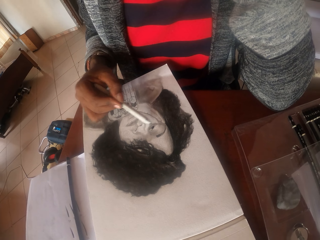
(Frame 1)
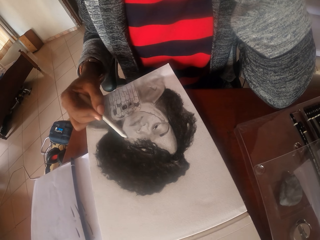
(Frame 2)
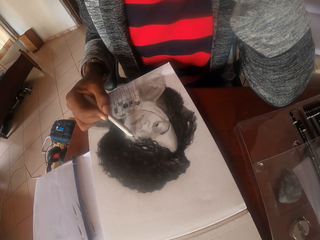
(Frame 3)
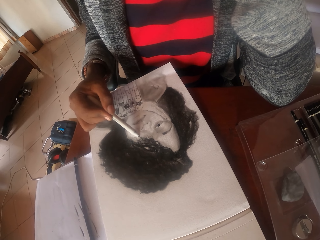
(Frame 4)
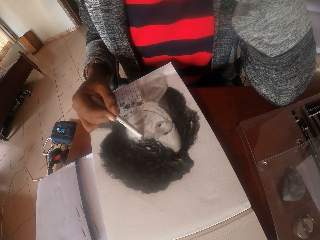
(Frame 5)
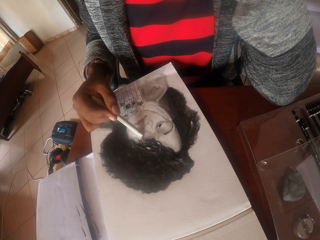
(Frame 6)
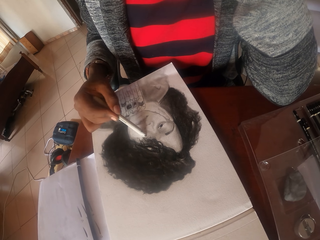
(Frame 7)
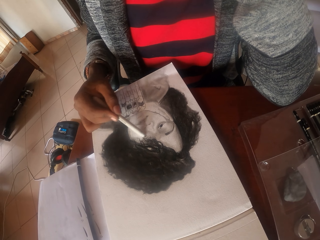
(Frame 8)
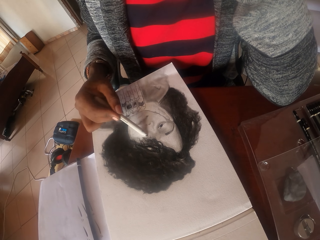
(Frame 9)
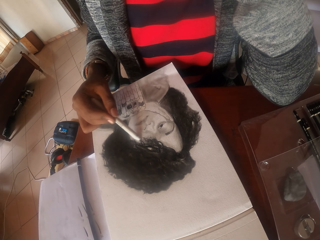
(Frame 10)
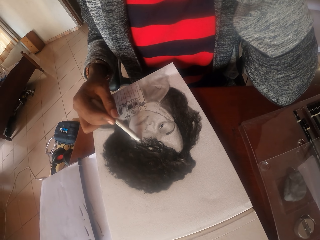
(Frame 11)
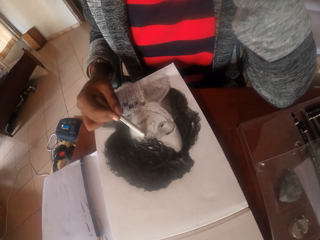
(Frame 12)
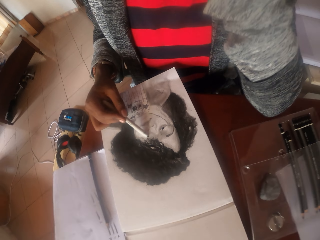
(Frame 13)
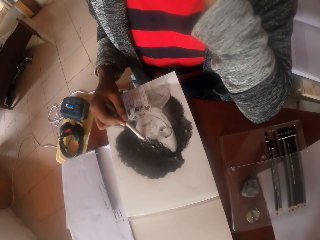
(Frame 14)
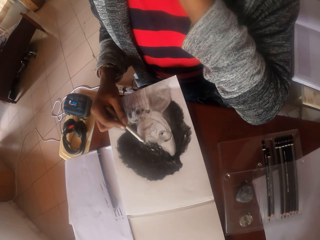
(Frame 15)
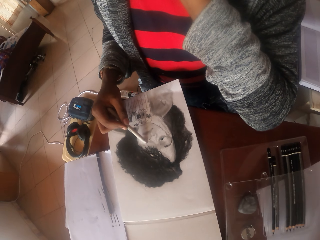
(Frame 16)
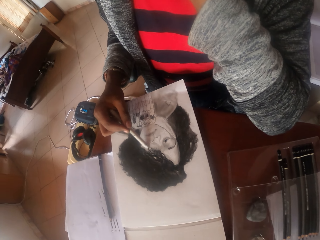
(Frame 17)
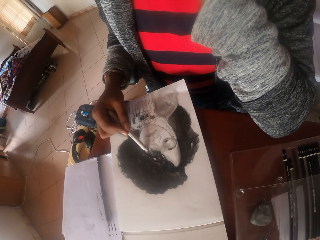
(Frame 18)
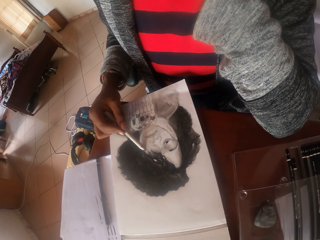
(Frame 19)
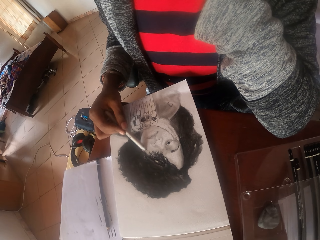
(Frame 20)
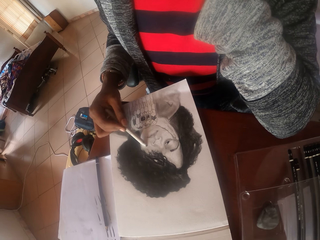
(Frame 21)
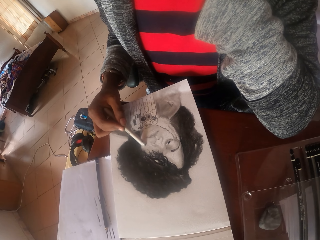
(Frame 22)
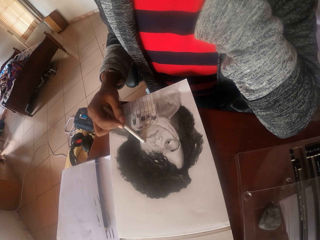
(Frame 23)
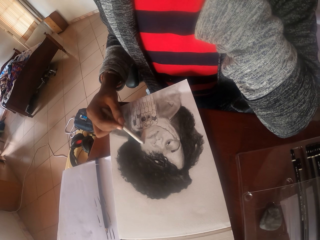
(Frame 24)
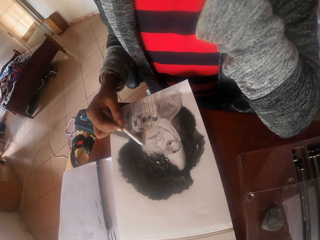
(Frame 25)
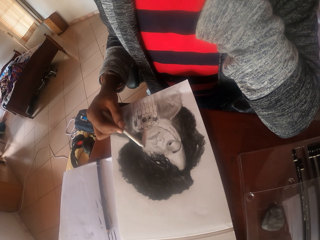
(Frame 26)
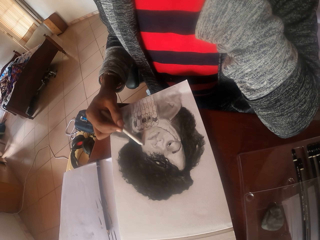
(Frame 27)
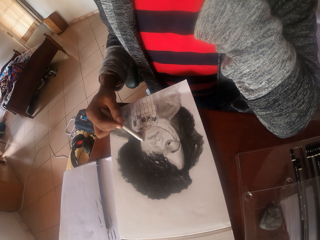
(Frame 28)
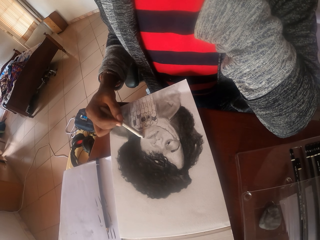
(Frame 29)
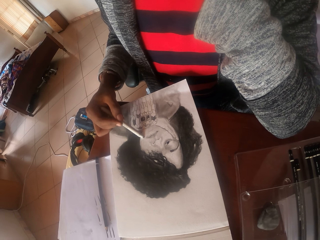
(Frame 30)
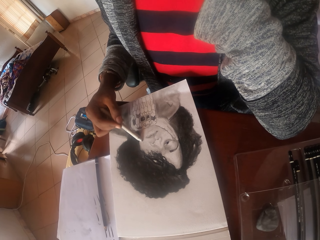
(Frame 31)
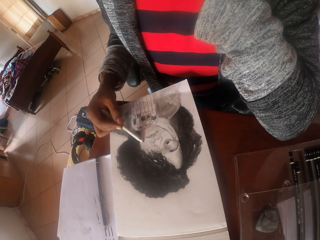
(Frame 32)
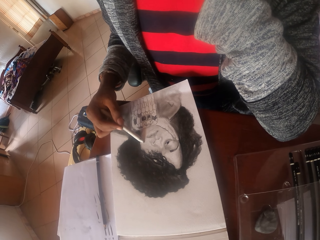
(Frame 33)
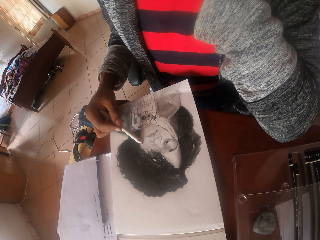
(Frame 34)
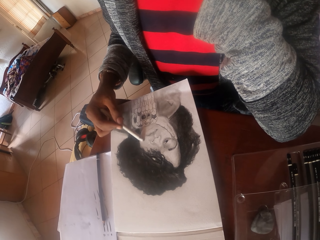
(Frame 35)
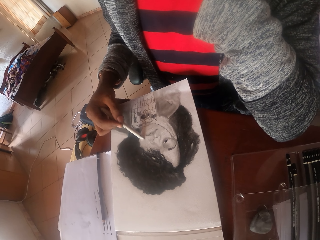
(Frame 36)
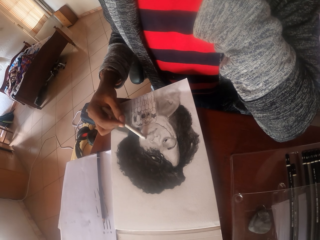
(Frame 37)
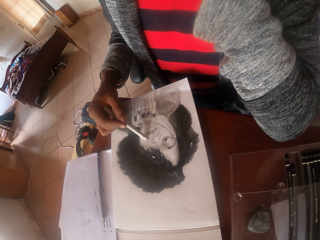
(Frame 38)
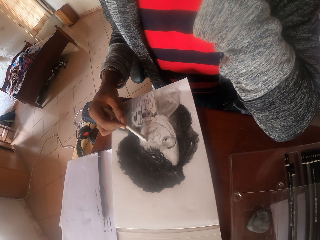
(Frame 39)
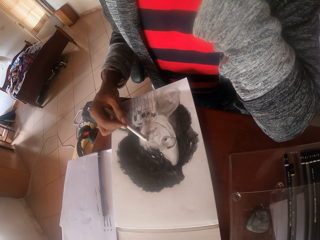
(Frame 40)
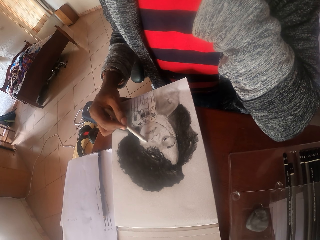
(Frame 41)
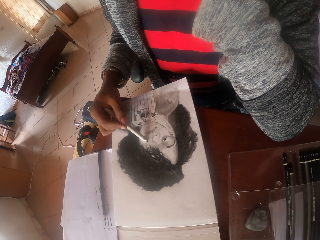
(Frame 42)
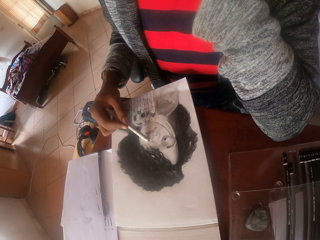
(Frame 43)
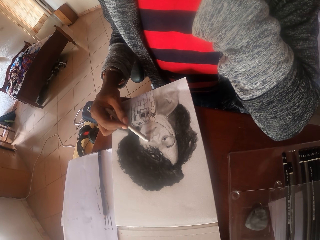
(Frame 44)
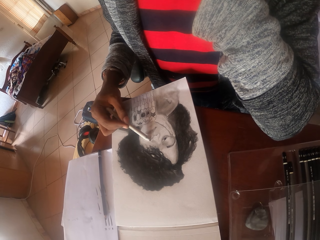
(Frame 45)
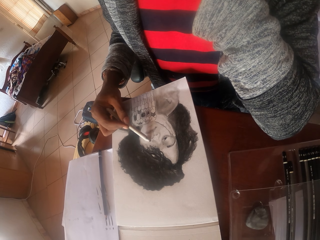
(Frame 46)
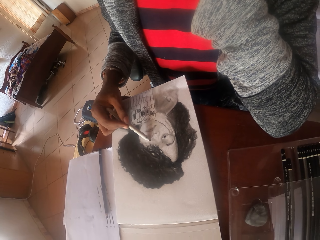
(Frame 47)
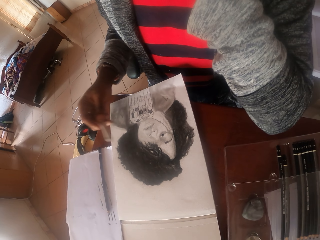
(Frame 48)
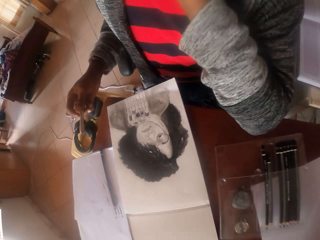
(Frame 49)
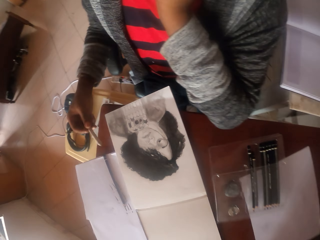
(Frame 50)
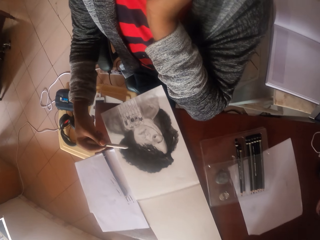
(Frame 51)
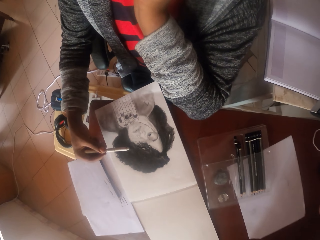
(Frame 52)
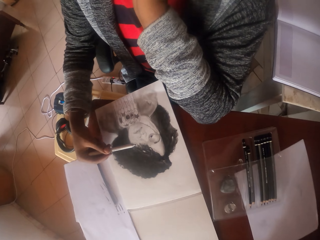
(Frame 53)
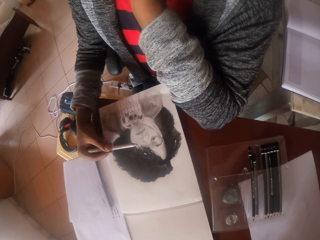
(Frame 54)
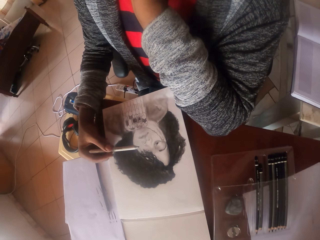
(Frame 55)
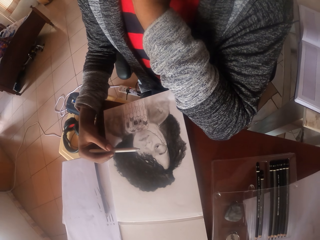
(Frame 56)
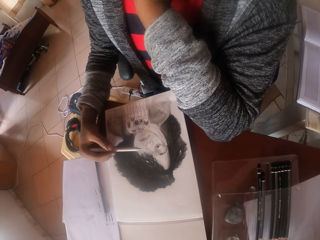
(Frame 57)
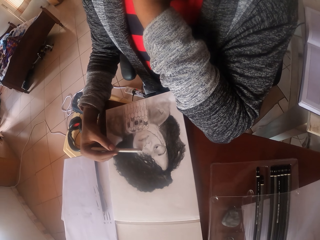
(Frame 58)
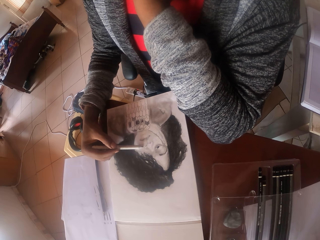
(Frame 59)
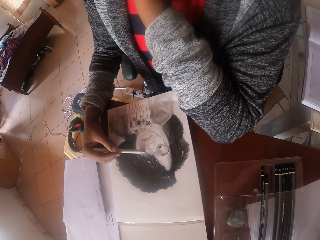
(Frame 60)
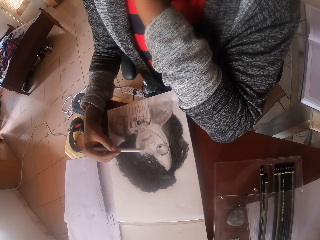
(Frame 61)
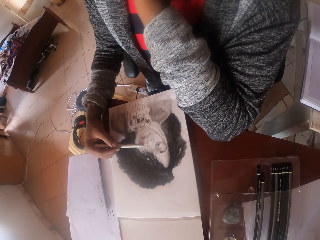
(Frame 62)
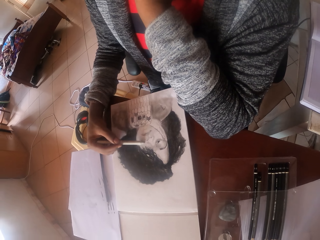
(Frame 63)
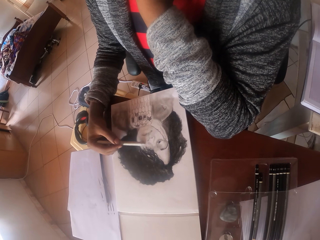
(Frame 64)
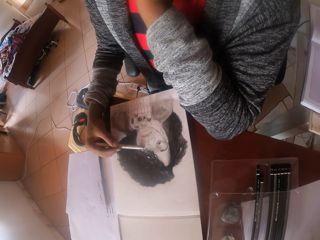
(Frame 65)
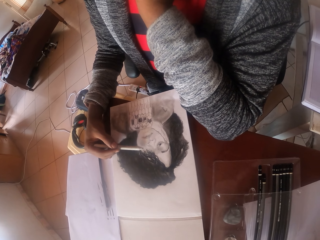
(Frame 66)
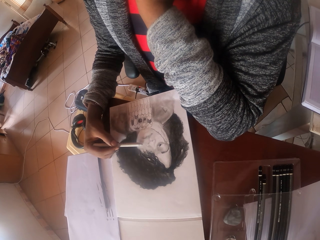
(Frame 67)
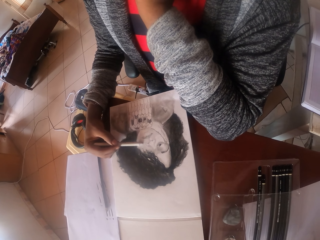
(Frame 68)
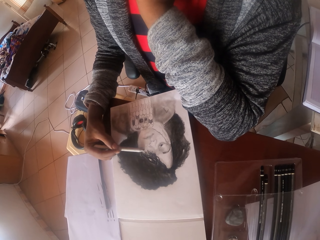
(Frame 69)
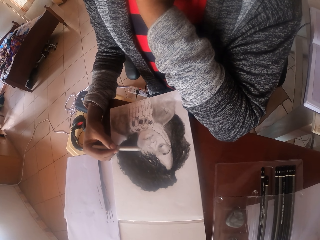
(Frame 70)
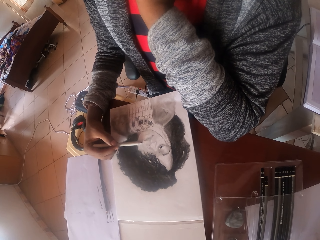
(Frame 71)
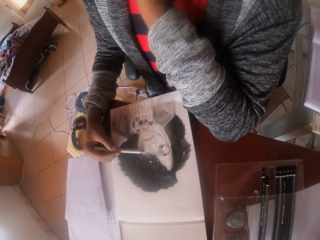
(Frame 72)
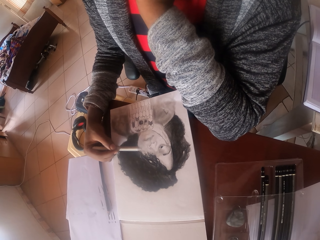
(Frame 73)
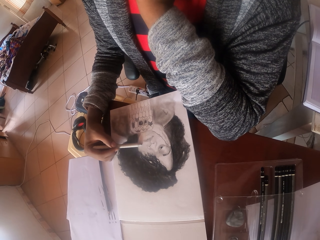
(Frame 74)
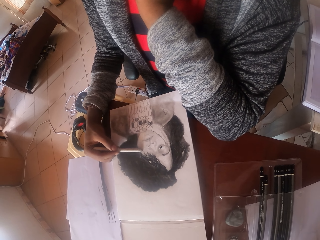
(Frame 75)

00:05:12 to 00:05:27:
The camera wearer moves the right hand. They draw on the paper with a pencil.

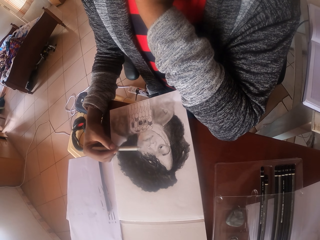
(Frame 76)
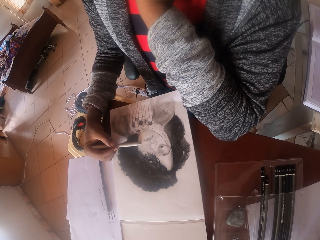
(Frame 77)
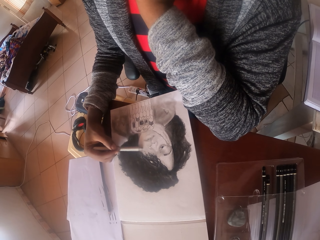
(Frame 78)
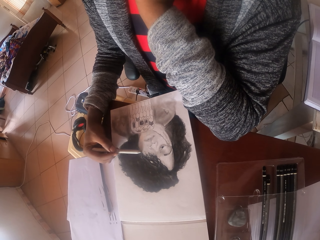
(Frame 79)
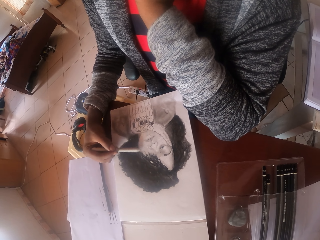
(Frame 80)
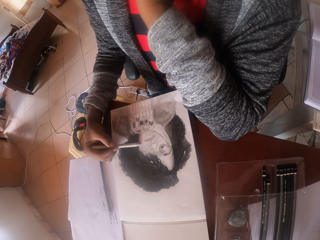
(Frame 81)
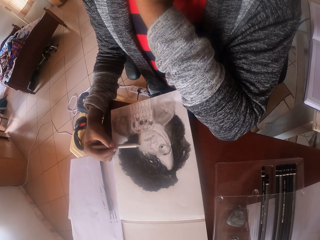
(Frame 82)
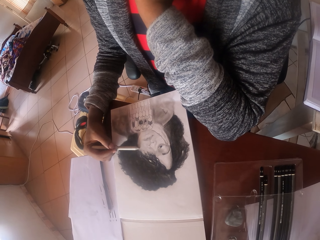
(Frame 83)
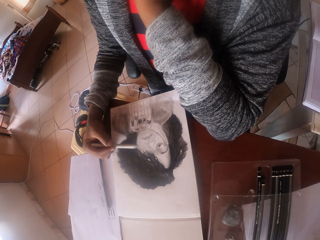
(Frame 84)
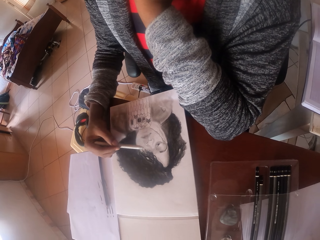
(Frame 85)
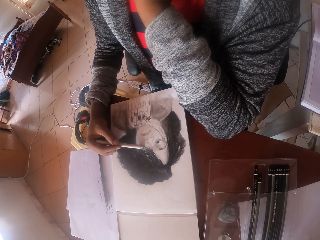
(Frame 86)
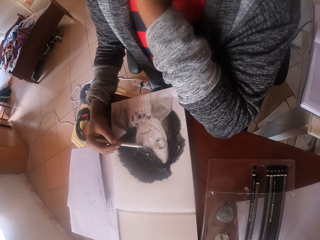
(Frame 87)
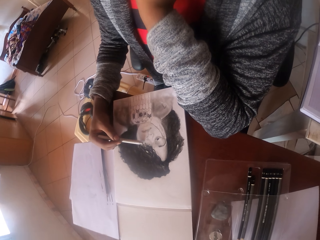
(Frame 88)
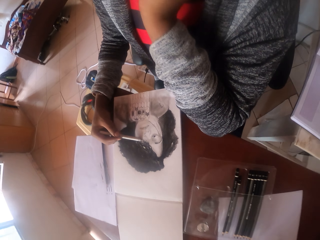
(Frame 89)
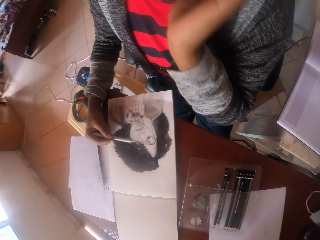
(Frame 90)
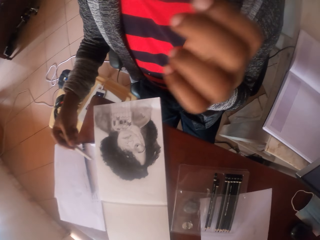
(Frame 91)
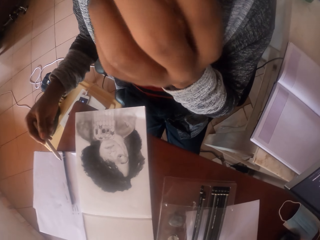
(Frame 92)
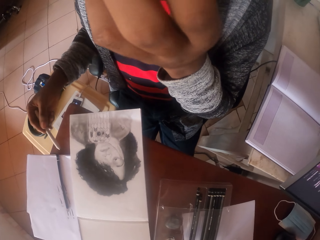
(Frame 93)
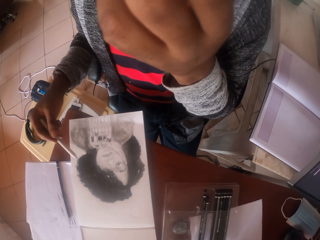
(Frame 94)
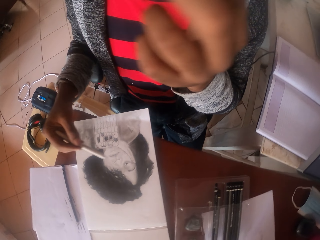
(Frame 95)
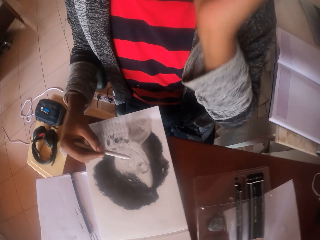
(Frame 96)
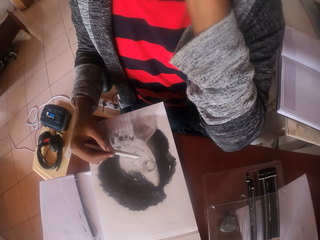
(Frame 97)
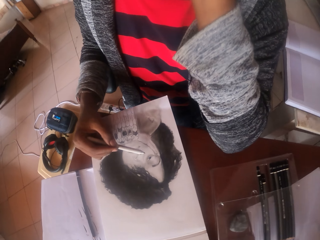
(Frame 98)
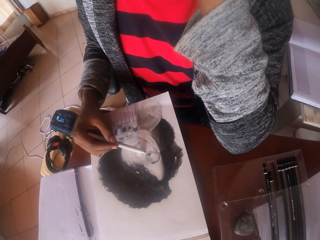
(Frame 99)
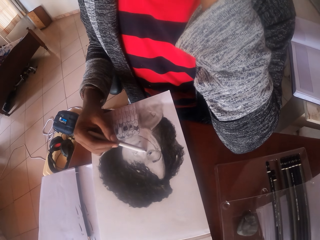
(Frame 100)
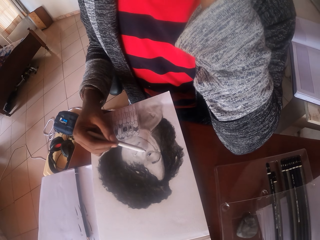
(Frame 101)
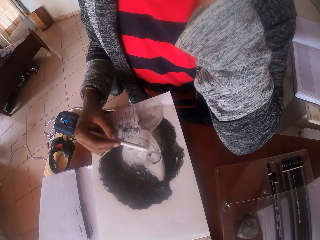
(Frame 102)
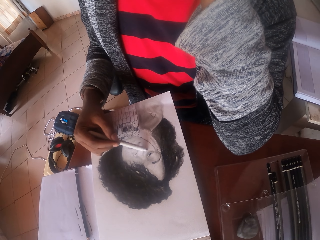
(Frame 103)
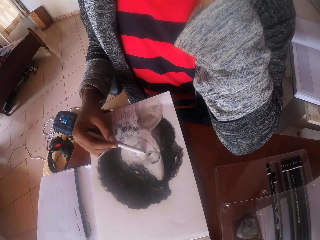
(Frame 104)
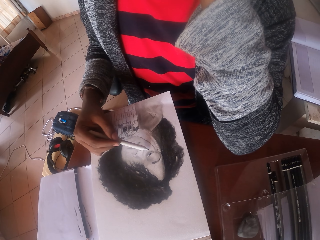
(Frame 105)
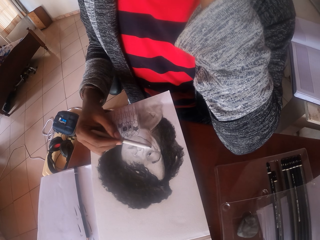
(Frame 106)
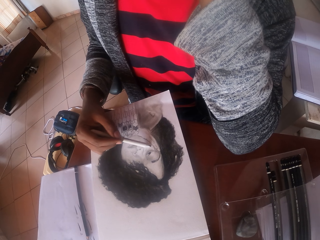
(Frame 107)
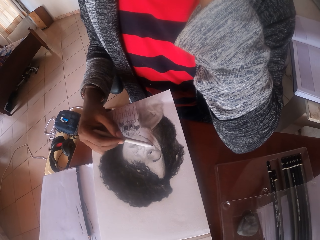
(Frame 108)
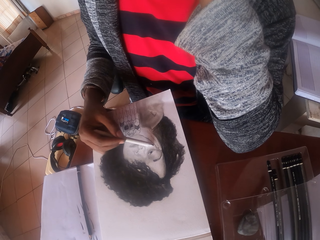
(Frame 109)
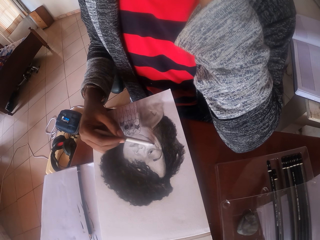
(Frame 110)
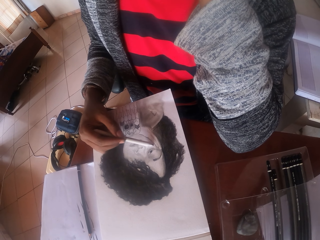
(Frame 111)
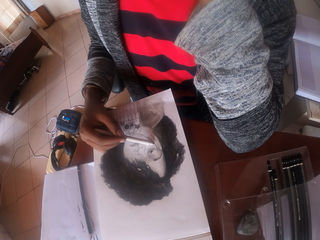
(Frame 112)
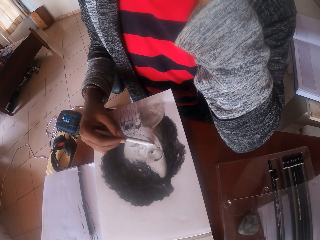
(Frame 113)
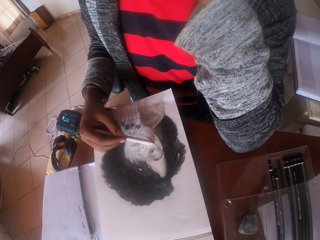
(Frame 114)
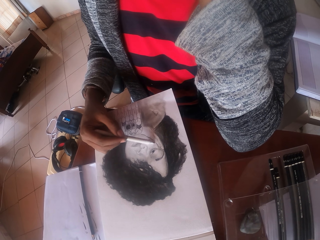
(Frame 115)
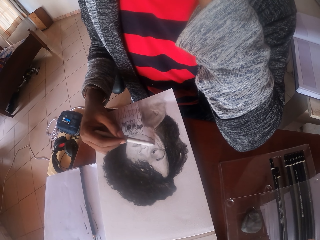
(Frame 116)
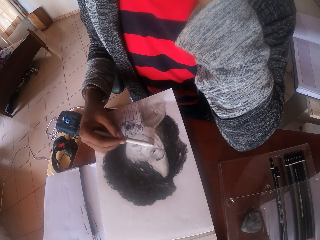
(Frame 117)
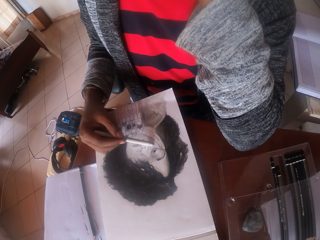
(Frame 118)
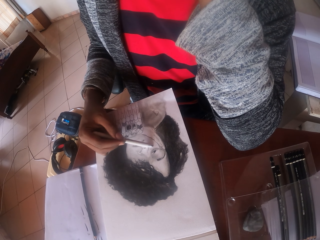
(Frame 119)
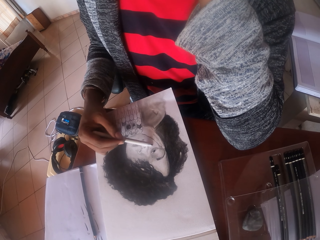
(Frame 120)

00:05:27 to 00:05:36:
The camera wearer itches the face with the left hand. She cleans her nose. She draws a person picture on a paper with a pencil.
